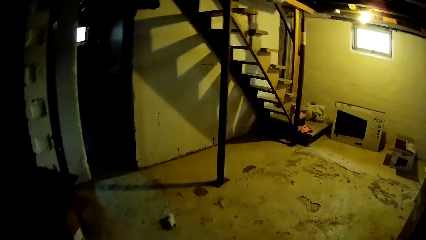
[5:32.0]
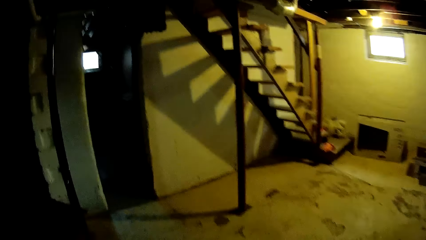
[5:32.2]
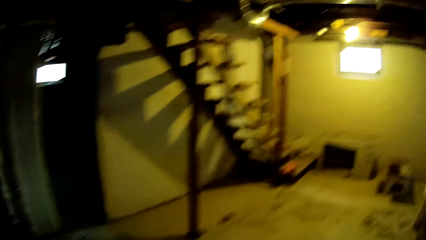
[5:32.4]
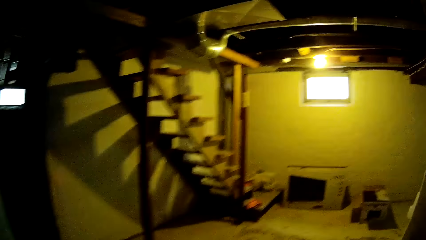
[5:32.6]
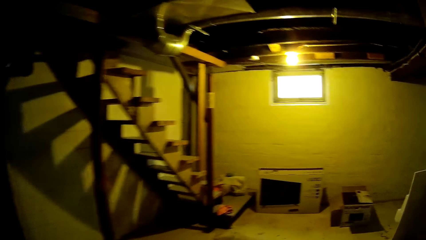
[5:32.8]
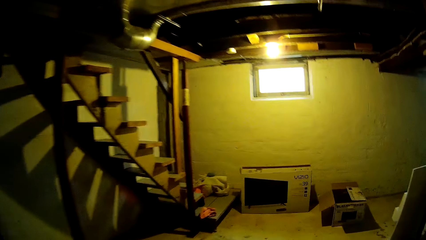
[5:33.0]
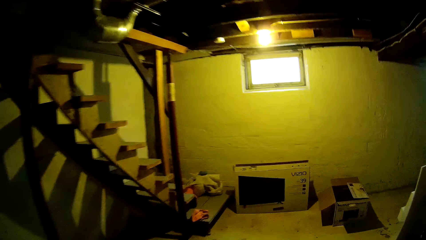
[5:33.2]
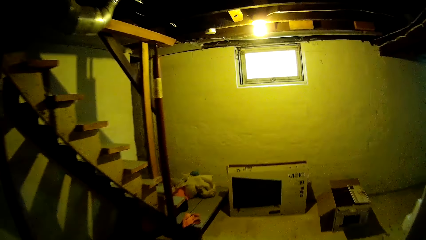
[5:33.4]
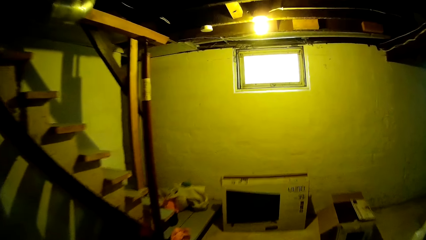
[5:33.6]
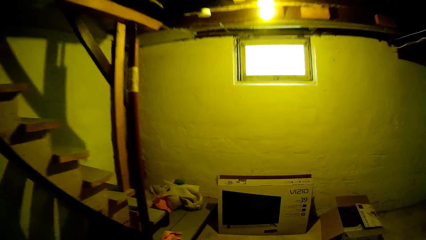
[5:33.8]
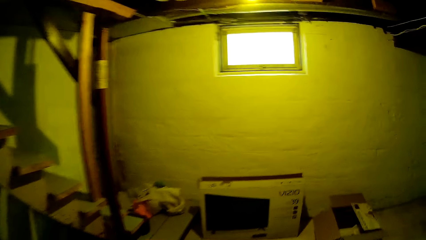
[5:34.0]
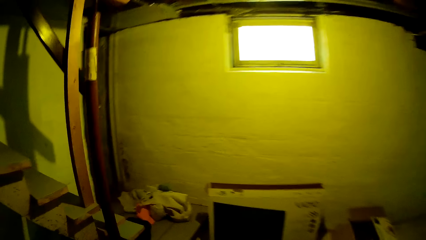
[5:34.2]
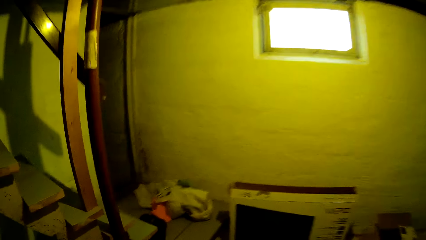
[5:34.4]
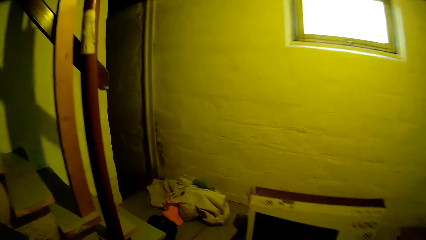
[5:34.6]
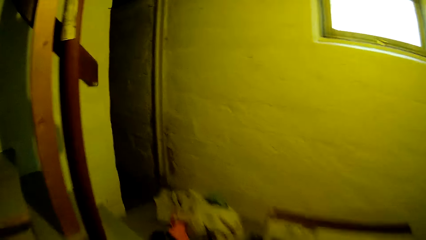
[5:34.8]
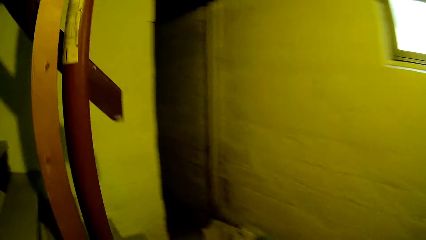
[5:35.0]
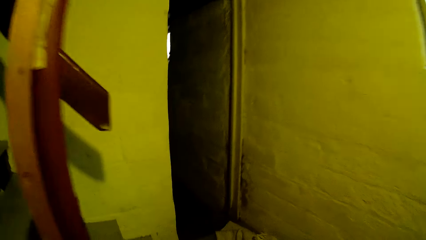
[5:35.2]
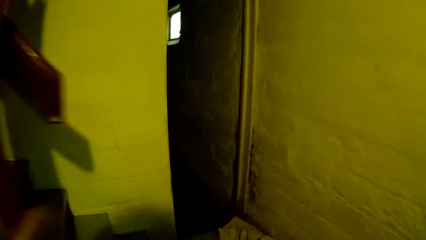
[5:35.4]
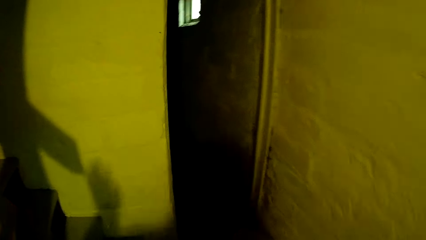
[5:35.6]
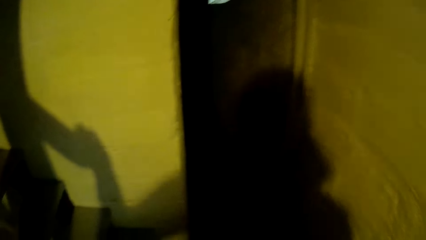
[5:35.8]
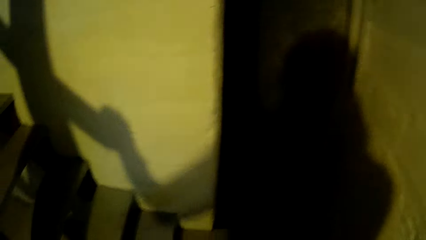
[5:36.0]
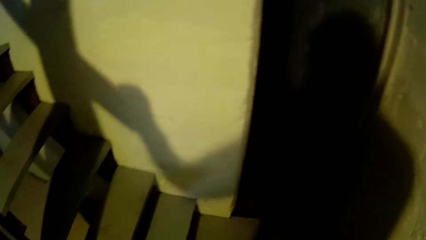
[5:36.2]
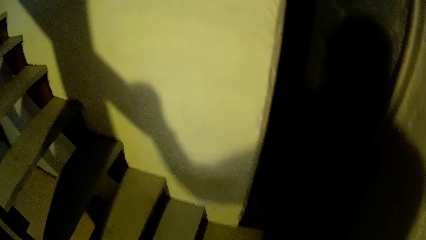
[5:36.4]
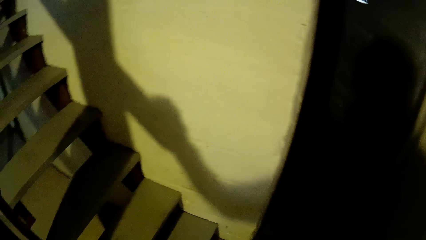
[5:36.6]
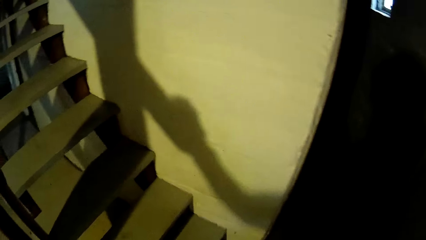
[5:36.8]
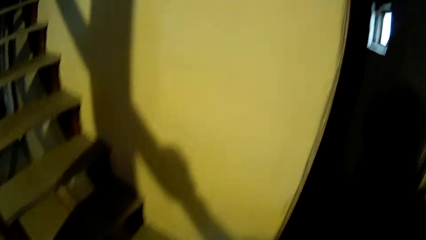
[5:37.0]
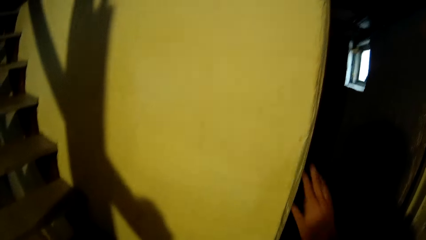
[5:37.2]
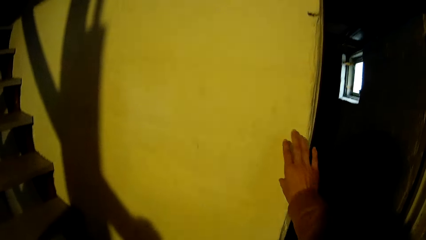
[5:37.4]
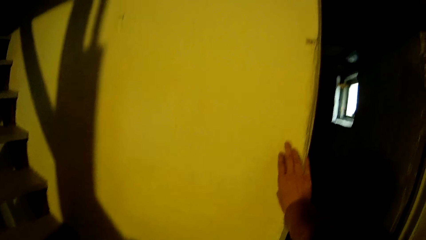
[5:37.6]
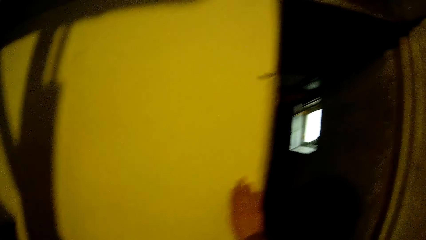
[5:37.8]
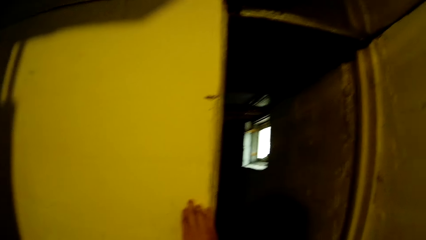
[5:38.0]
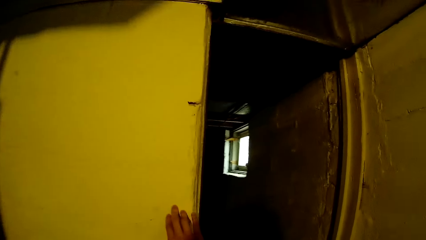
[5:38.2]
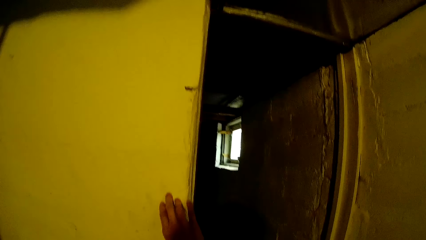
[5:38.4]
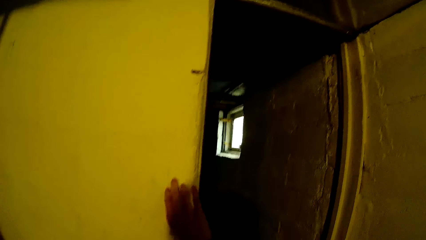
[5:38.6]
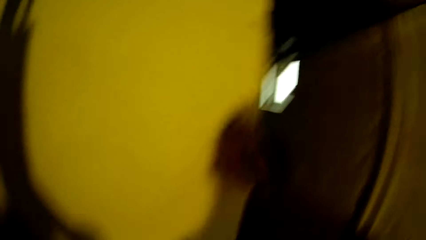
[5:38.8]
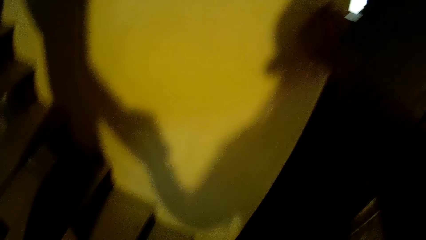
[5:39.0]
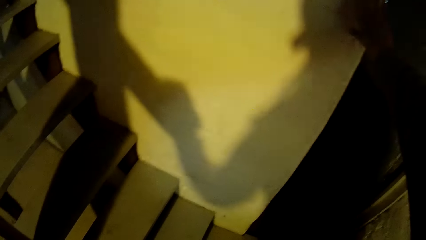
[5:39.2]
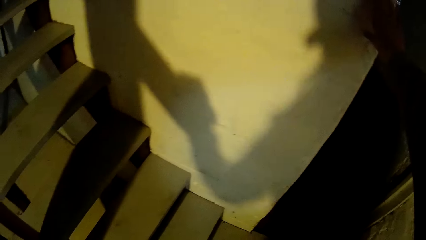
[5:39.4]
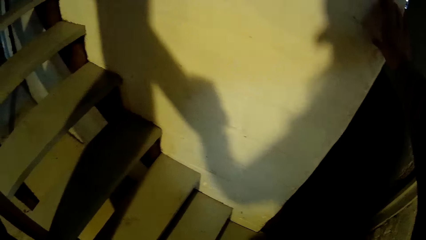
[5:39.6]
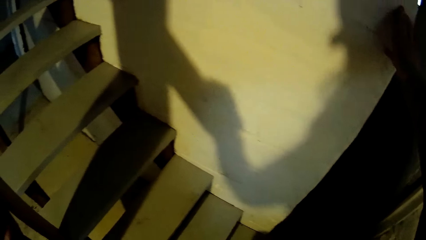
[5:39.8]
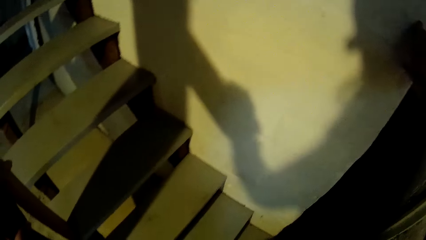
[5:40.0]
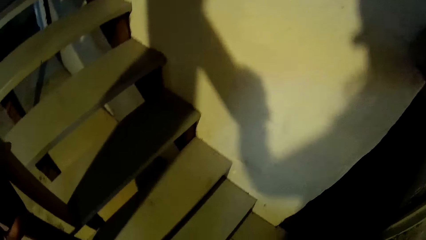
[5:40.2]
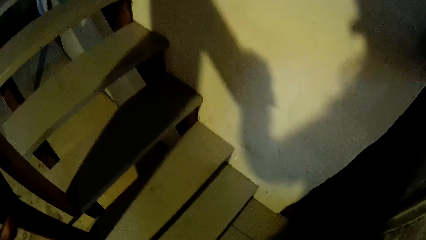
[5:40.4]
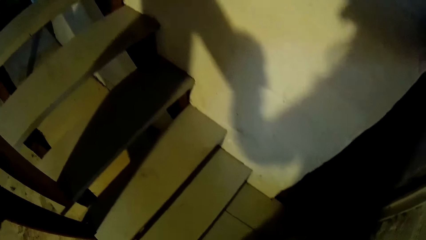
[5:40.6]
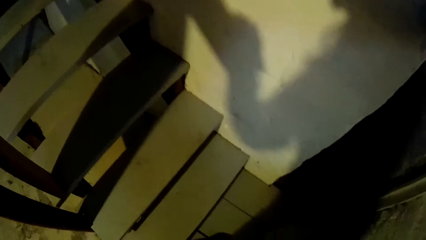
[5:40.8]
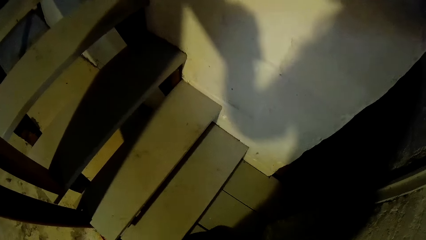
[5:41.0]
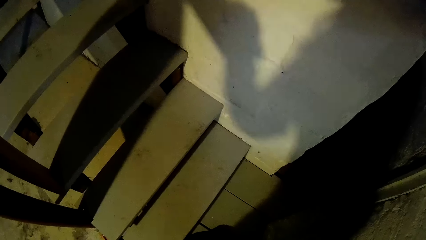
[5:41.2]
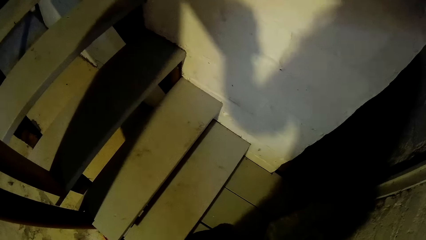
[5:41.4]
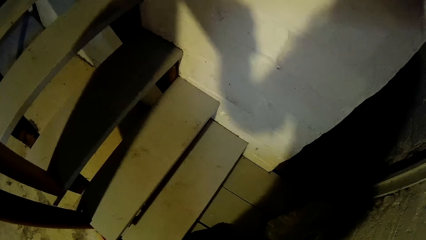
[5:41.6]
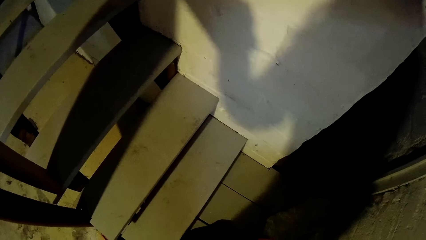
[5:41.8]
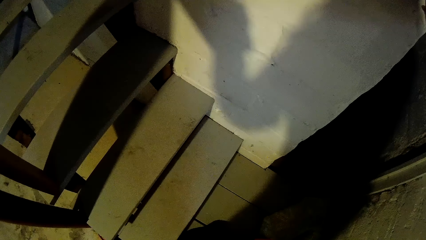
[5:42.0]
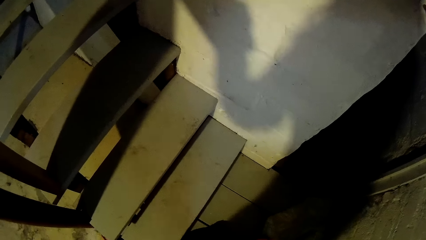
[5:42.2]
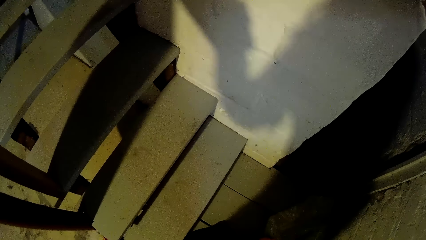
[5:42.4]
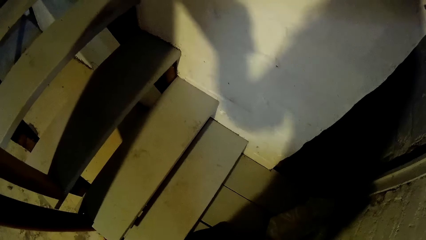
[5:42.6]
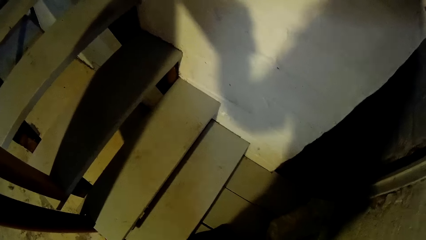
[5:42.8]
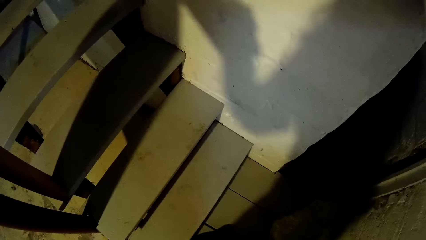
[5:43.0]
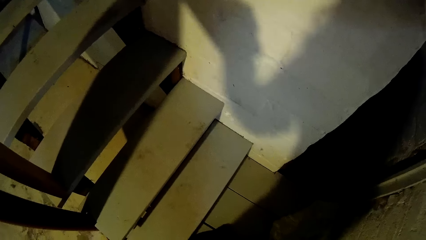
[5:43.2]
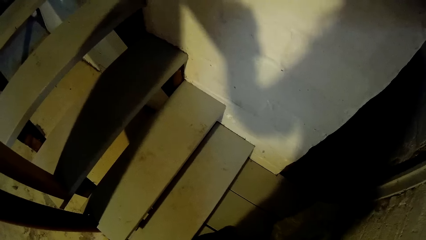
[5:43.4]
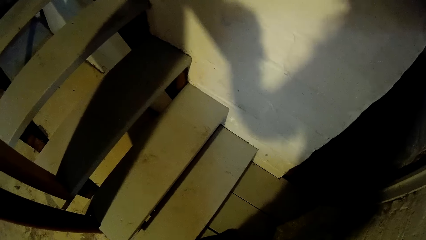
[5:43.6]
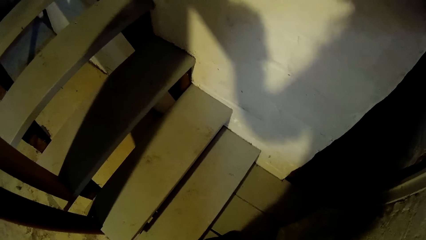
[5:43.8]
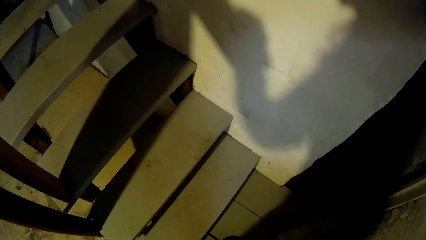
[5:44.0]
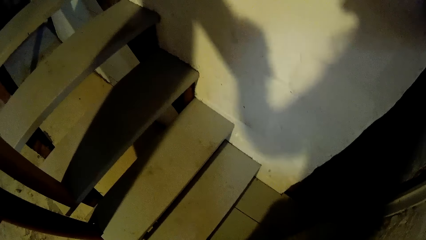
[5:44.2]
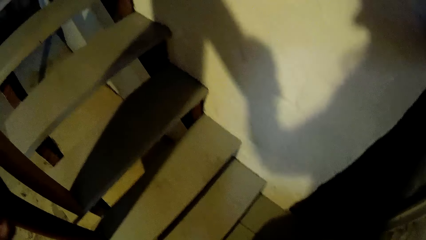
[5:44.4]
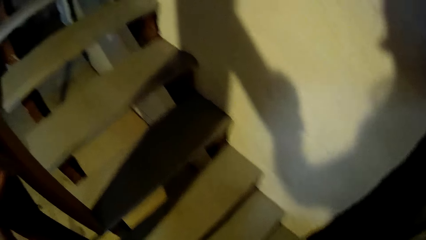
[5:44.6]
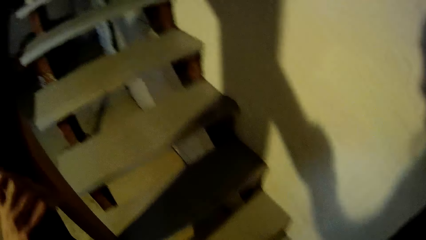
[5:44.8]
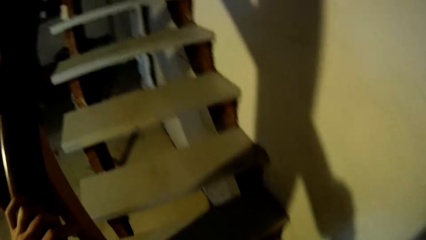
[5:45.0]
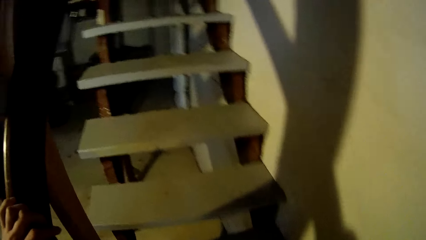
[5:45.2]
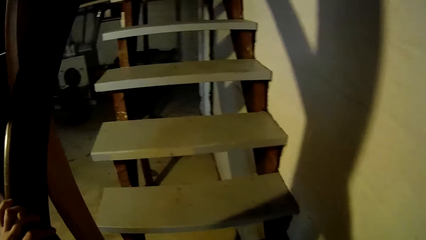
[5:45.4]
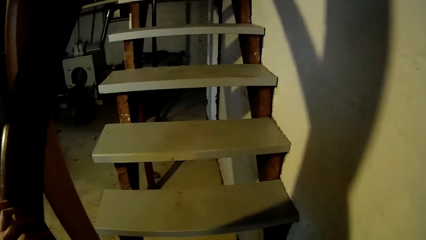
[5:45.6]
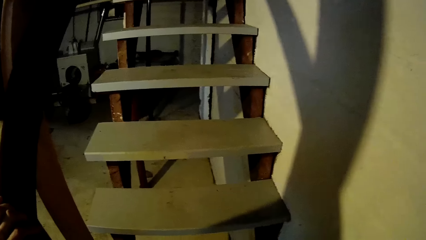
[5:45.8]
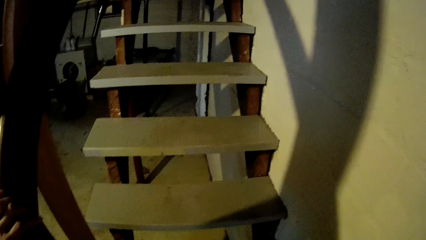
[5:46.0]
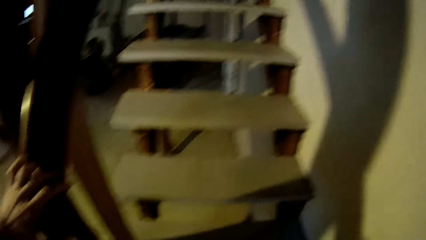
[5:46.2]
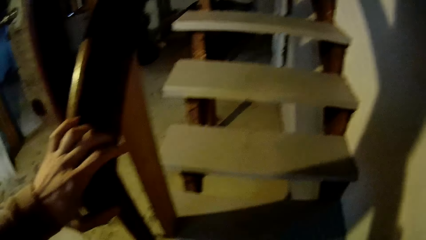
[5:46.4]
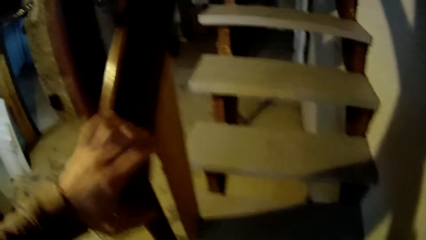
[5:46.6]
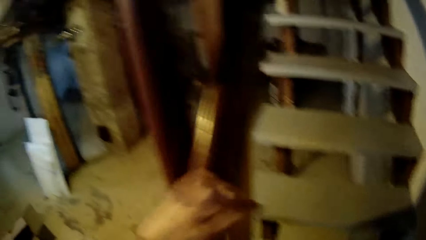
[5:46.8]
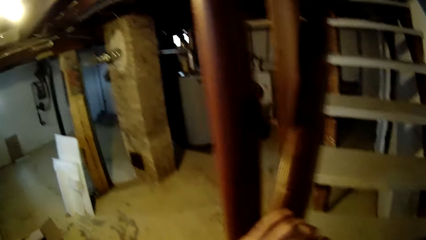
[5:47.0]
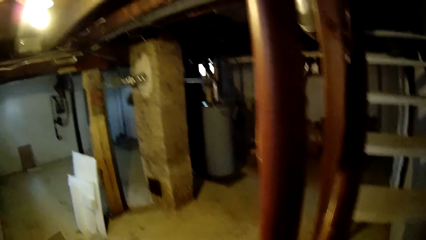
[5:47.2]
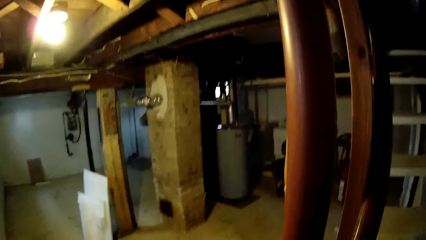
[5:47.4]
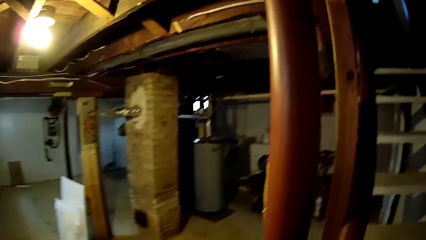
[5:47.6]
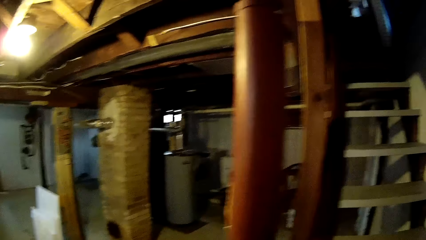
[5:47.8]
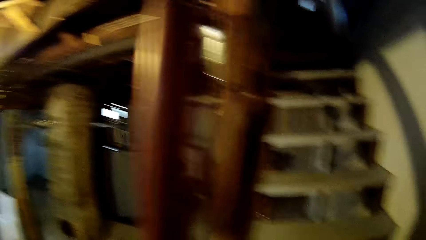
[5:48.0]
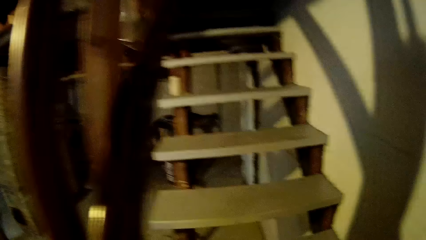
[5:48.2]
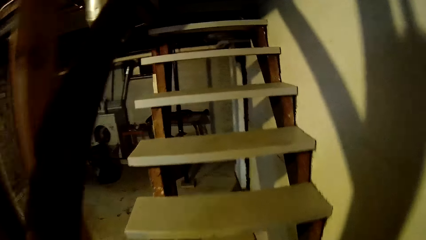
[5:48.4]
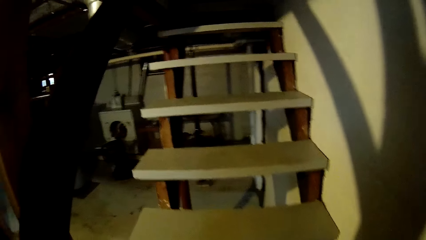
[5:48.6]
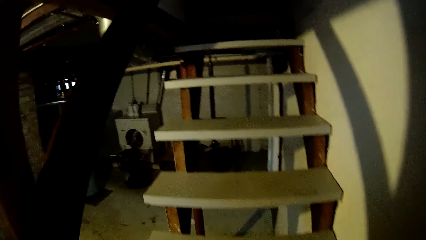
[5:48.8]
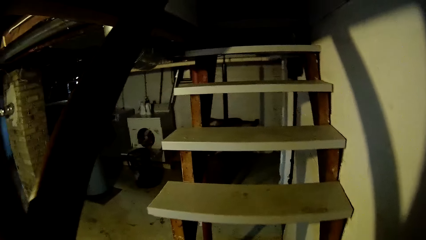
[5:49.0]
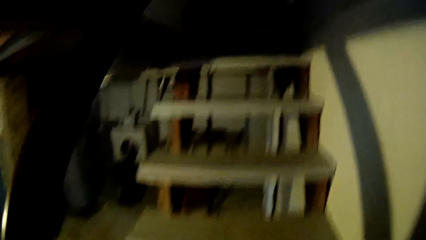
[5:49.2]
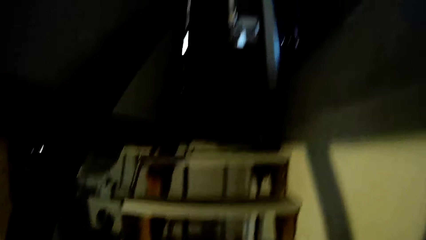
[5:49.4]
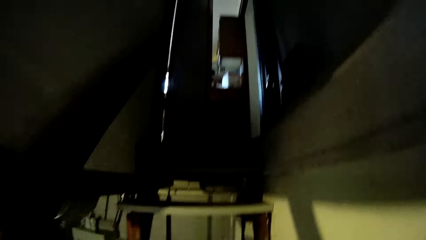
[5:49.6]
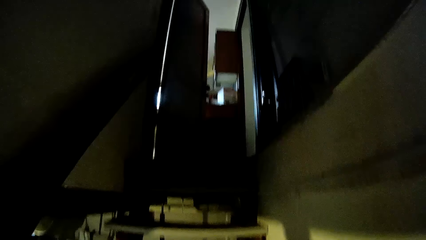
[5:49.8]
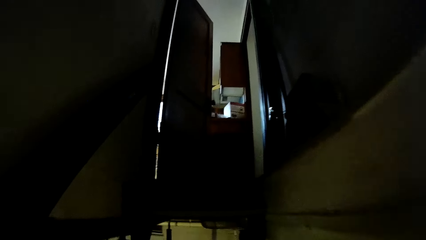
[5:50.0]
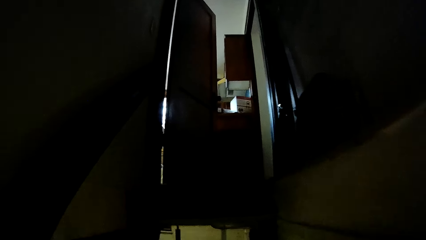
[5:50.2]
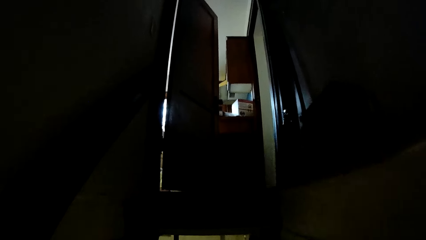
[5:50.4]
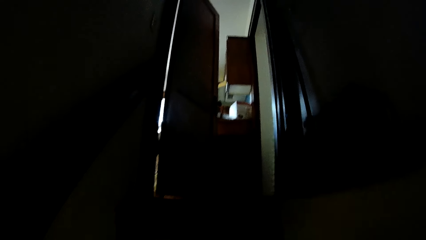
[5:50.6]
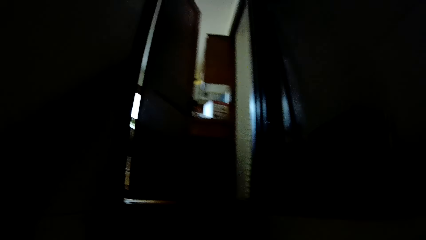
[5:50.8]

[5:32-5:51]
The camera wearer walks on the floor. She holds the wall with her right hand. She stands on the floor. She holds the railing on the stairway with her left hand. She walks up the stairway.
